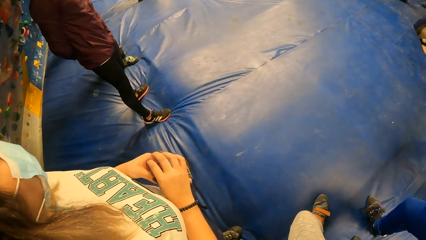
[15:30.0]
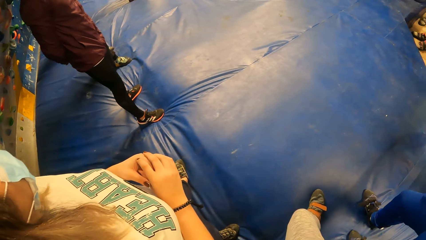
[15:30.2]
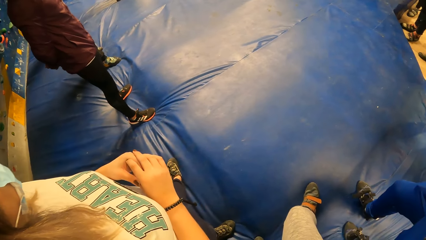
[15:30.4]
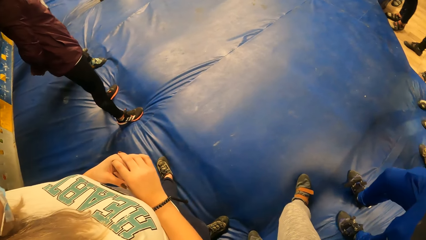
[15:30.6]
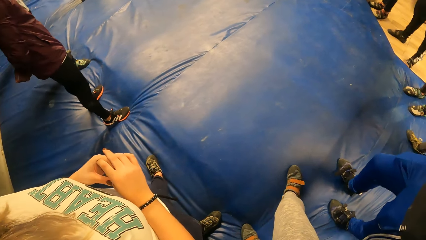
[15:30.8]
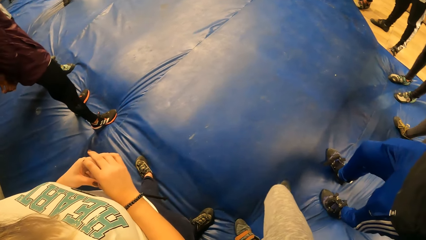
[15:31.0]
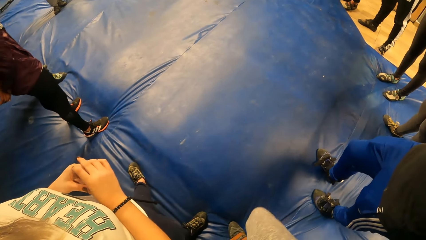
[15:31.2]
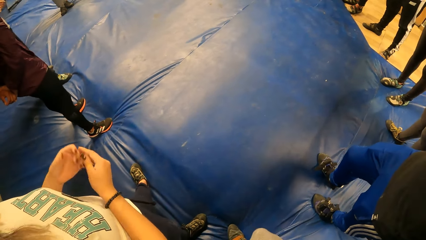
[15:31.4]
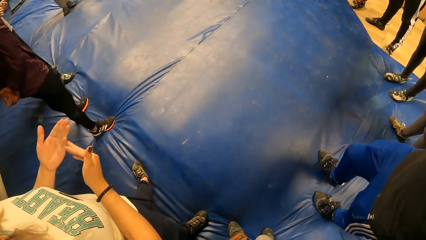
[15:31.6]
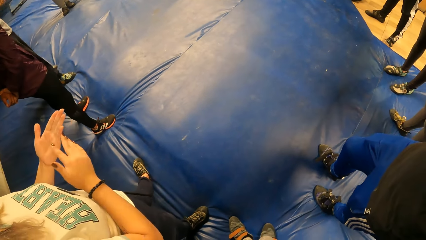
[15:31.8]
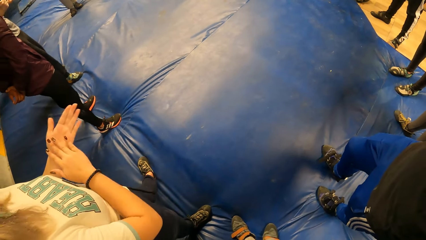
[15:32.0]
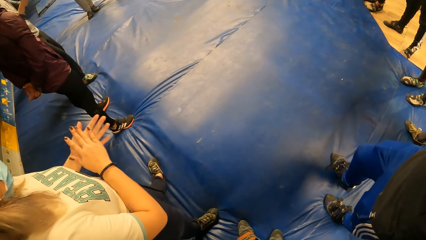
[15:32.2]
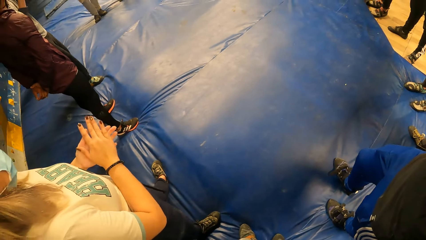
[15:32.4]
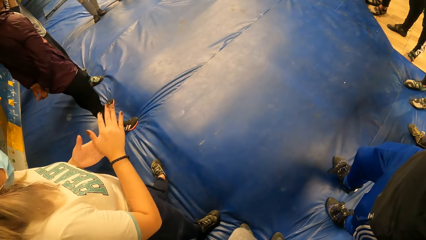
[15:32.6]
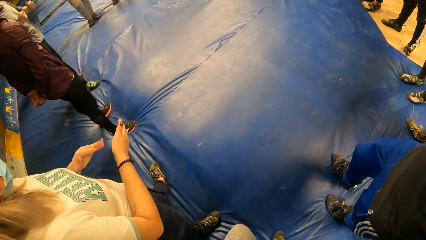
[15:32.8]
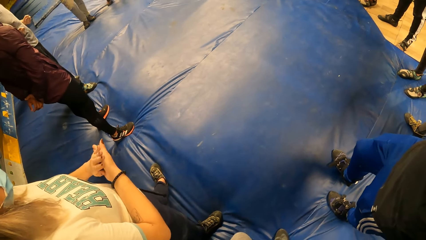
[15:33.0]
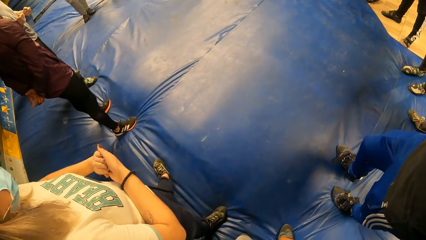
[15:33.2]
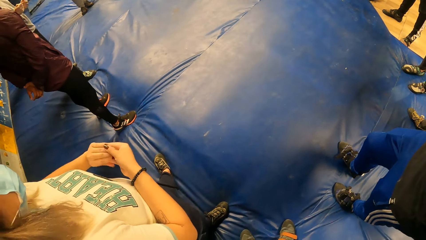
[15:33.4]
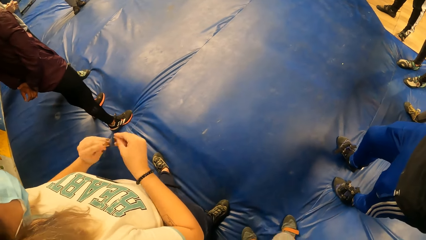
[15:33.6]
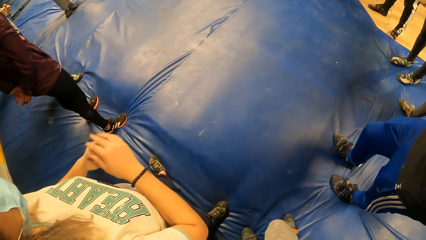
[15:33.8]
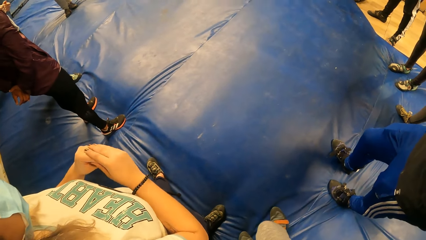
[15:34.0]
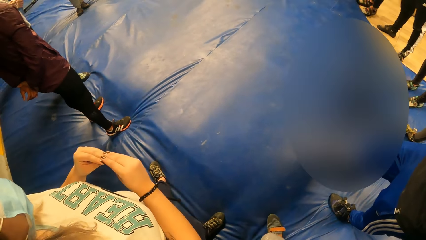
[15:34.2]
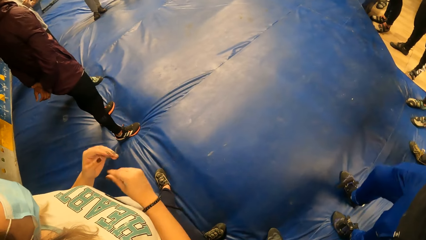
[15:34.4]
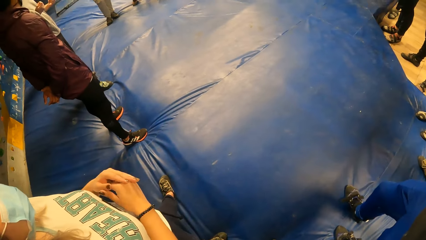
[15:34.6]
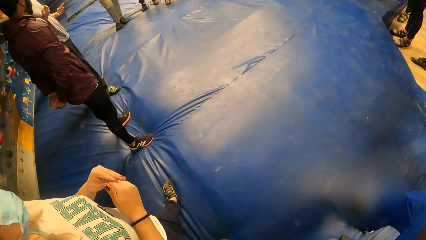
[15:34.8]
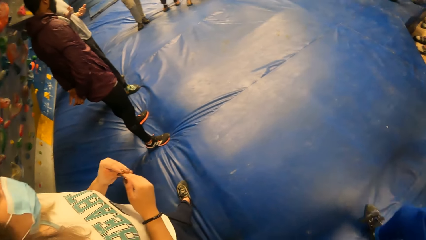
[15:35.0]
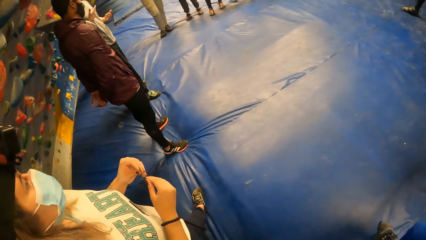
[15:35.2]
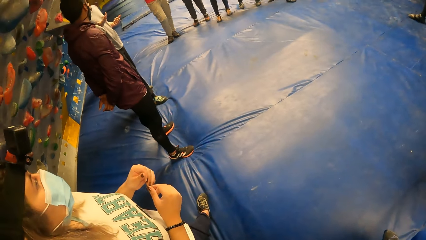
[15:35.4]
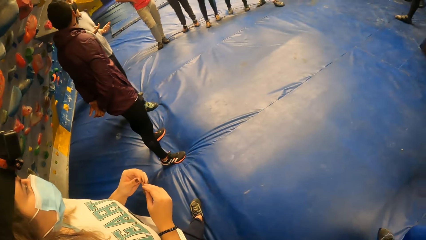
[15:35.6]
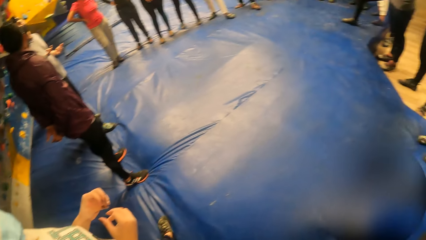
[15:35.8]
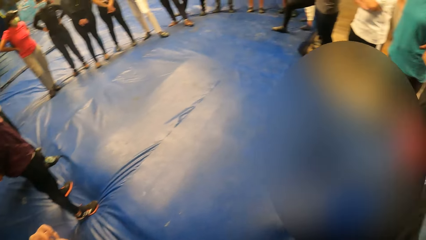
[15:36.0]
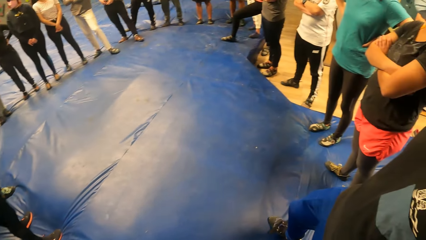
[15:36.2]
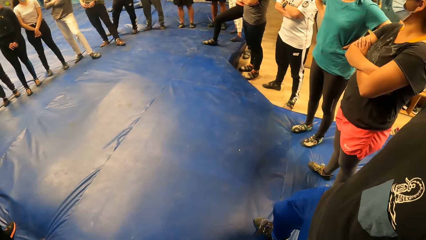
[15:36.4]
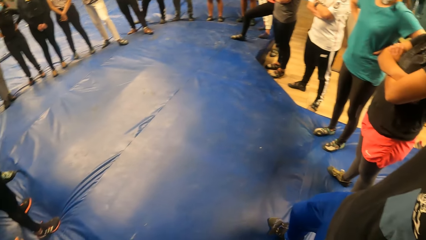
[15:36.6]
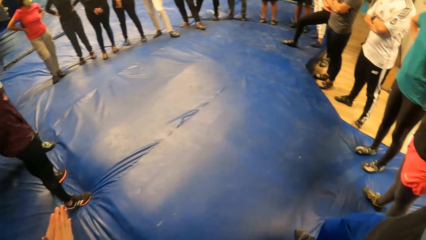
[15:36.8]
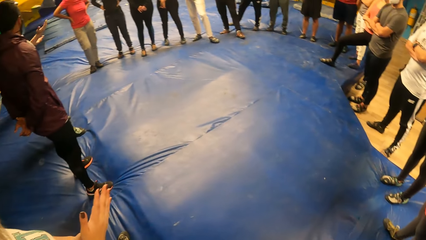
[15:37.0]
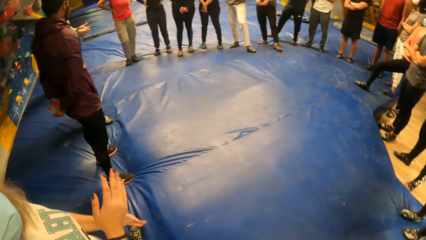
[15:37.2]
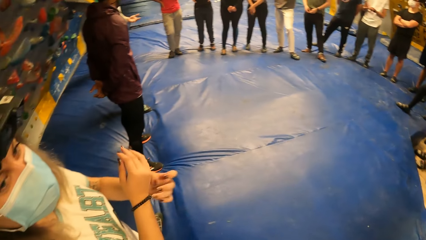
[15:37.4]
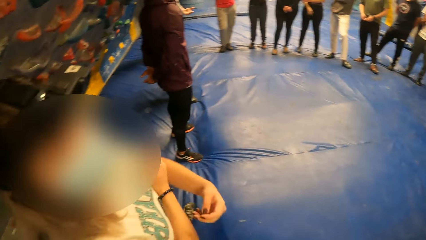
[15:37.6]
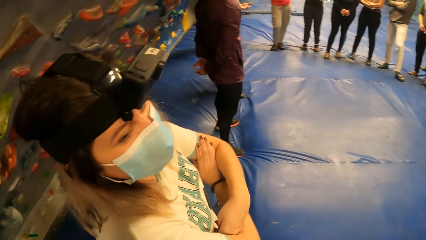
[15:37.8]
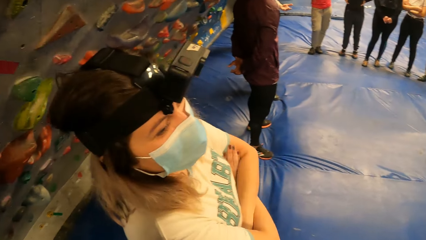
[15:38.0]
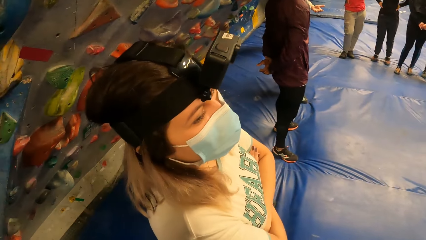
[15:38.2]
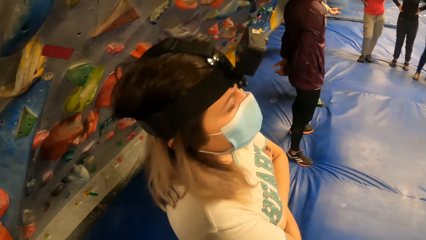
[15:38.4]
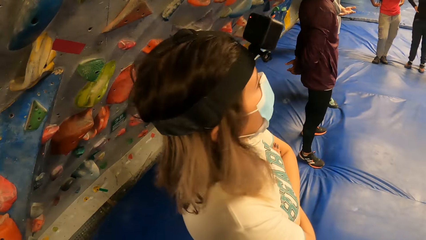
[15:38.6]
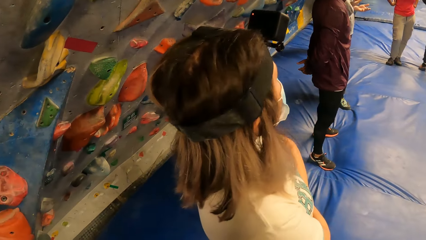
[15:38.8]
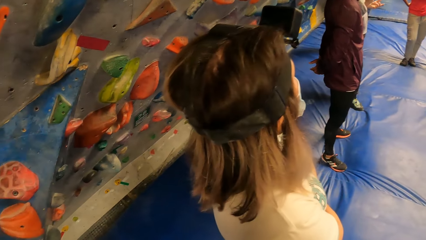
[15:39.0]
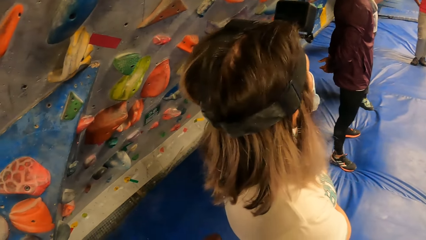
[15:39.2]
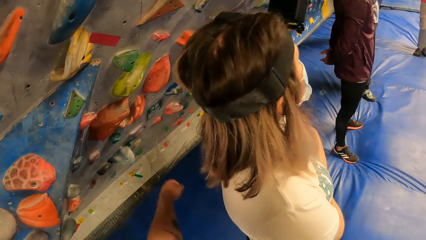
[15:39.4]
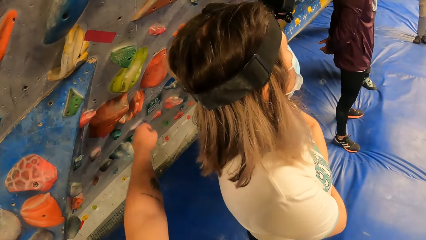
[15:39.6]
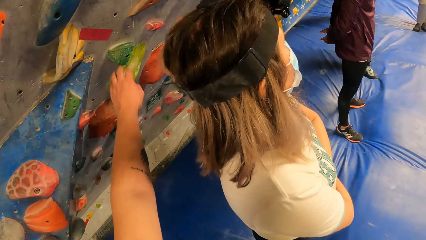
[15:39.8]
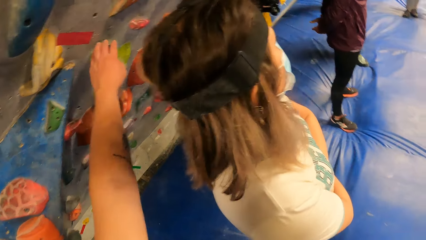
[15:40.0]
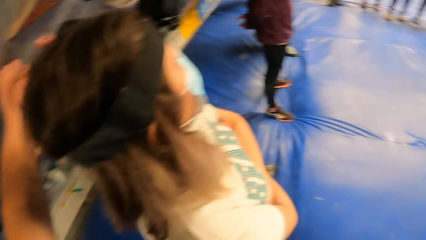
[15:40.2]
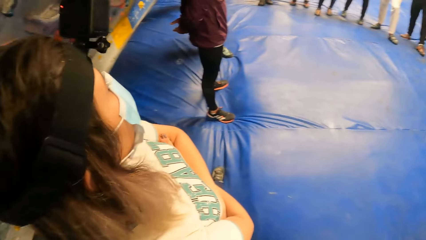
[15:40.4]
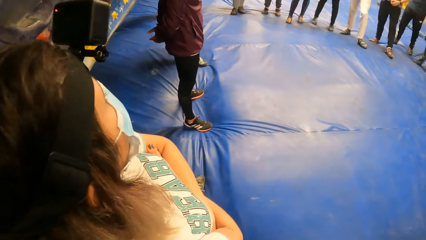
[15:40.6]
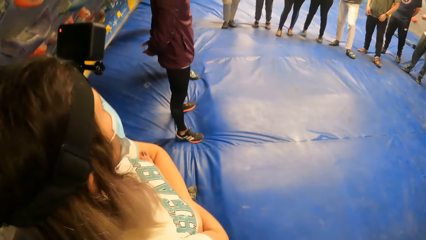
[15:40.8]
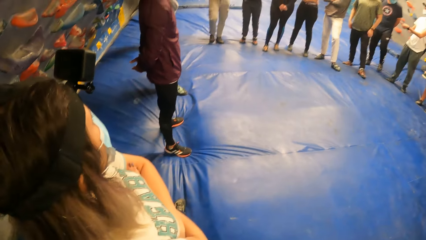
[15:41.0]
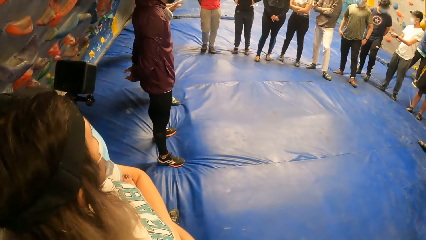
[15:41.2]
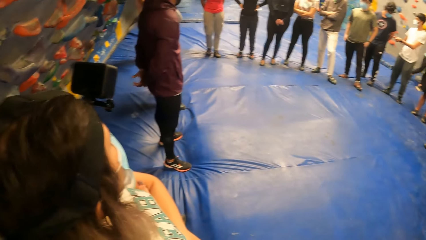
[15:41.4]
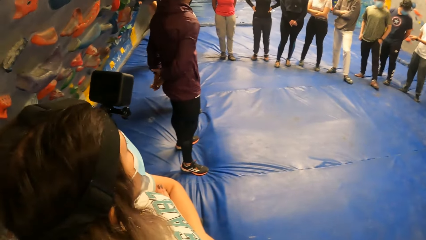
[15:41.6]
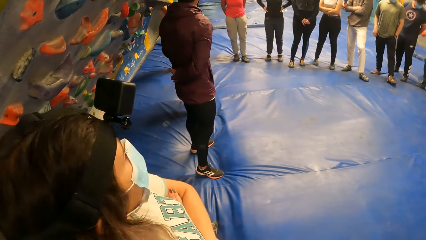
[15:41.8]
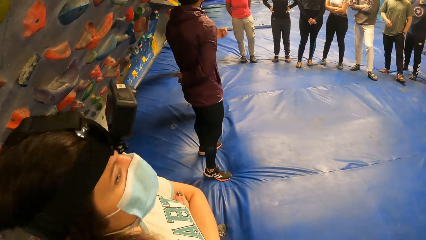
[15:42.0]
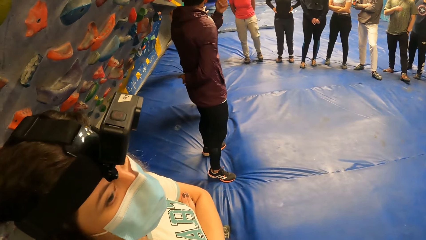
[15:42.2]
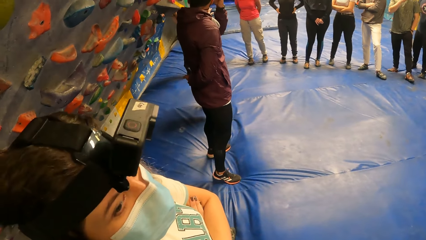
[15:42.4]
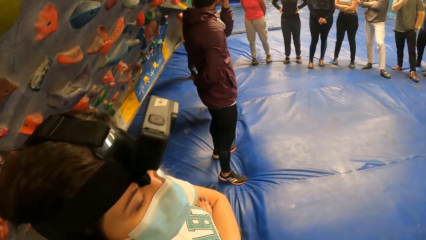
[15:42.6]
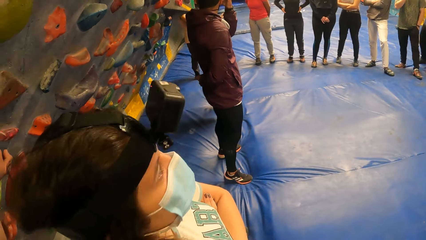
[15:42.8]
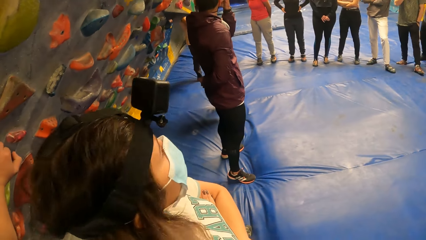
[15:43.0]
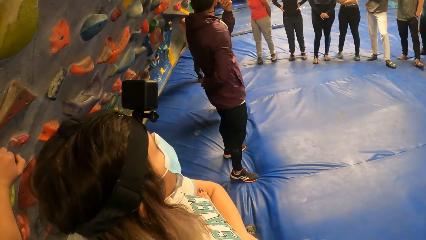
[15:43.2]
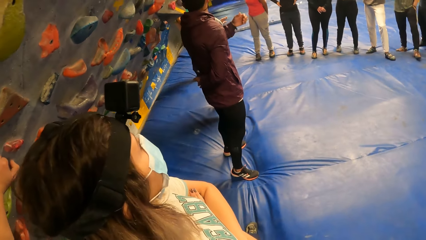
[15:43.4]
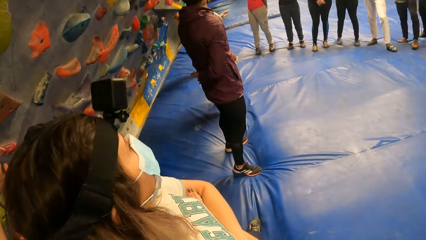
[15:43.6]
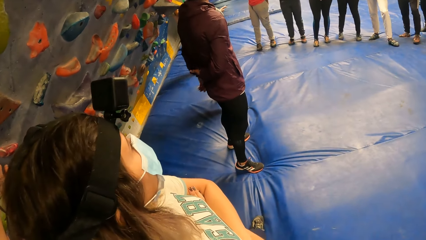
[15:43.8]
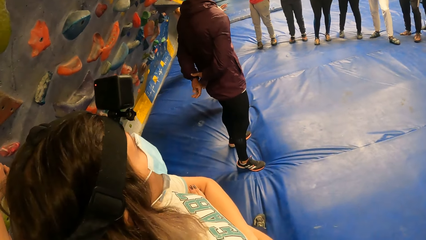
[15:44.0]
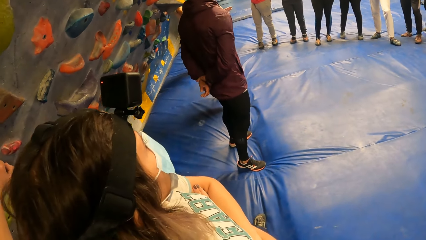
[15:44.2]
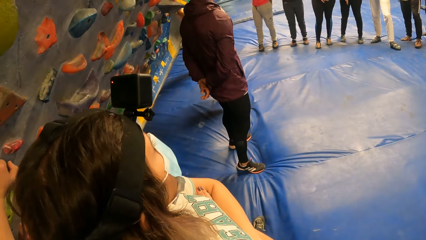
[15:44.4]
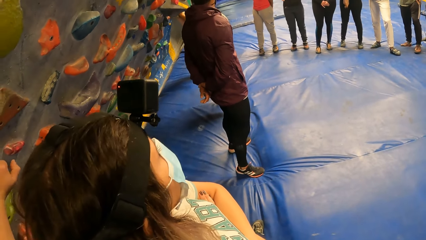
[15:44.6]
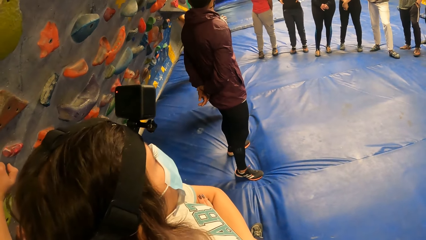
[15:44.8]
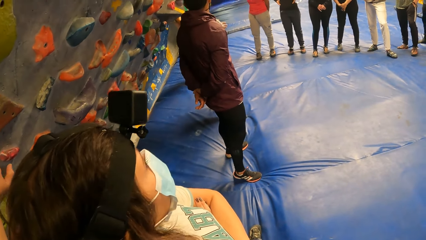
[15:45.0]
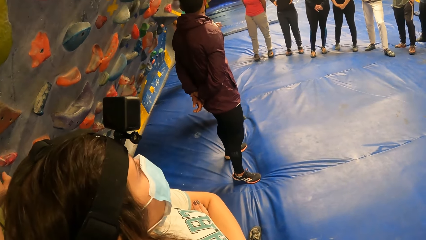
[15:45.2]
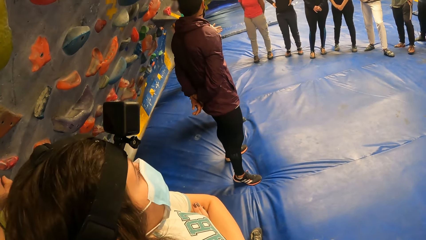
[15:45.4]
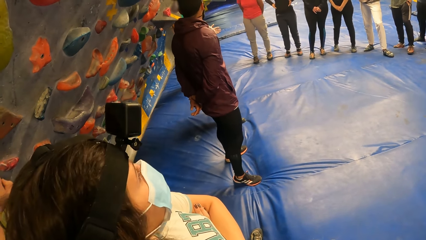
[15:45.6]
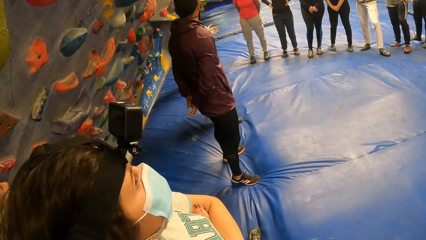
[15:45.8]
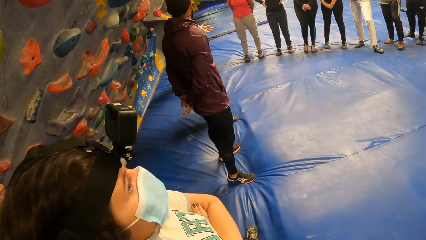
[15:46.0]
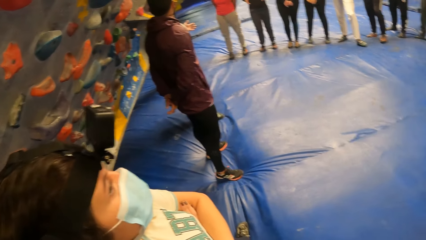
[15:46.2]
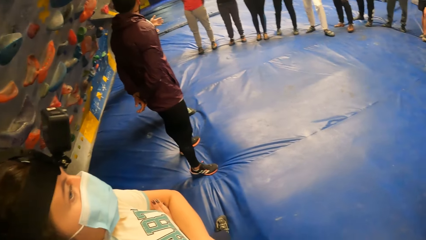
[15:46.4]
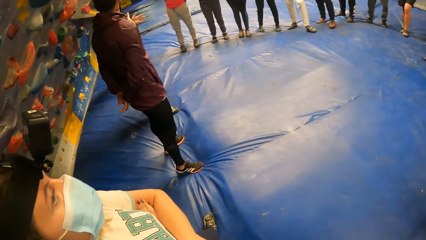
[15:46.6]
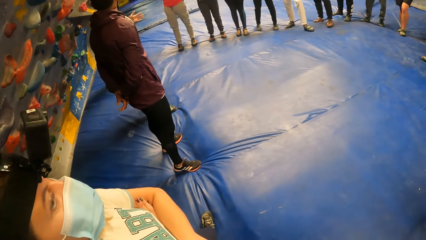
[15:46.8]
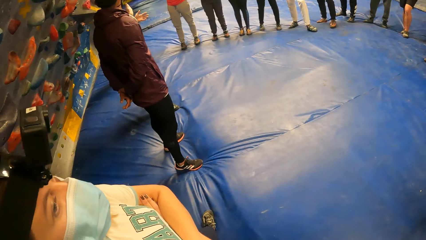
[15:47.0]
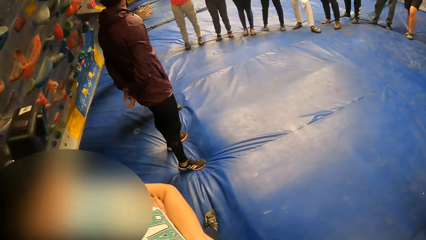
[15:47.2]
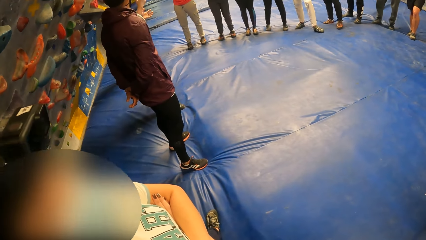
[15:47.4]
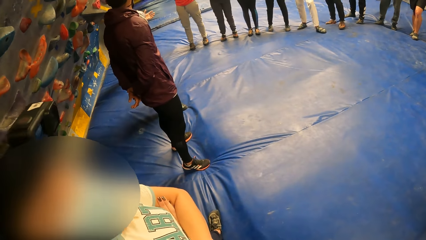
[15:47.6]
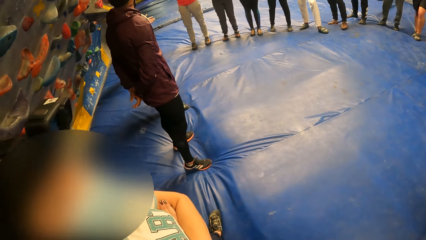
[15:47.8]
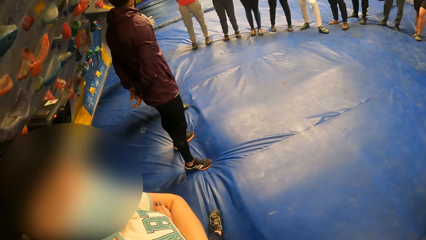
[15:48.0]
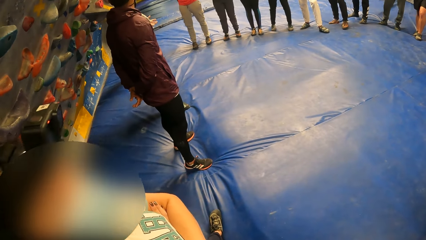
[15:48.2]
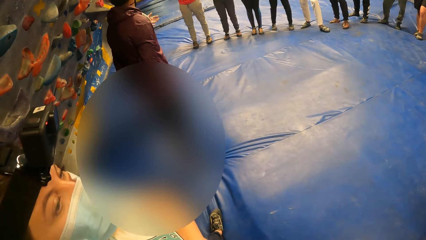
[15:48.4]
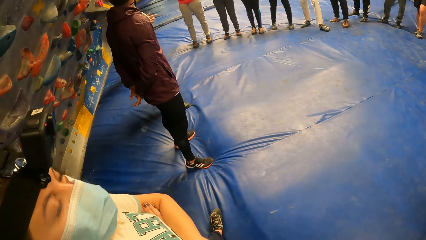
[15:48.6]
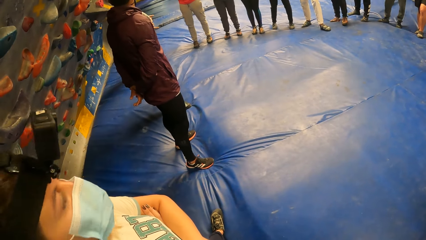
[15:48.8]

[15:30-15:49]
The camera wearer moves his right leg backwards. A person rubs the hands. The camera wearer moves his right leg slightly. Another person talks while demonstrating with the hands. The camera wearer looks around and talks to the first person. He touches the wall, removes his hand from the climbing rock, and looks around. A third person scratches the face. The camera wearer looks around. The second person talks while demonstrating with the hands.
